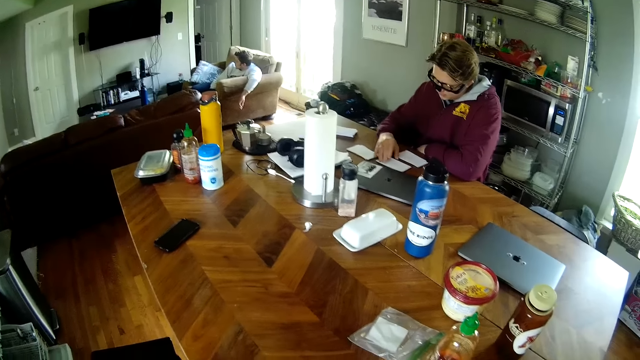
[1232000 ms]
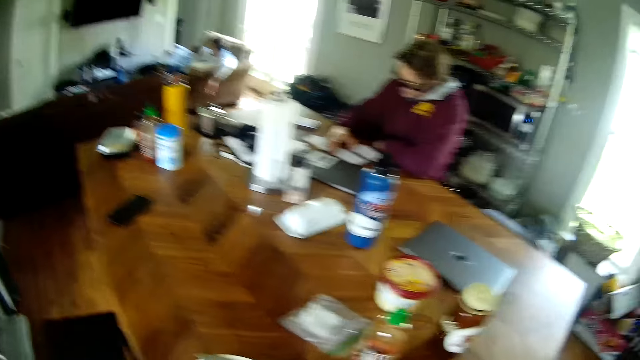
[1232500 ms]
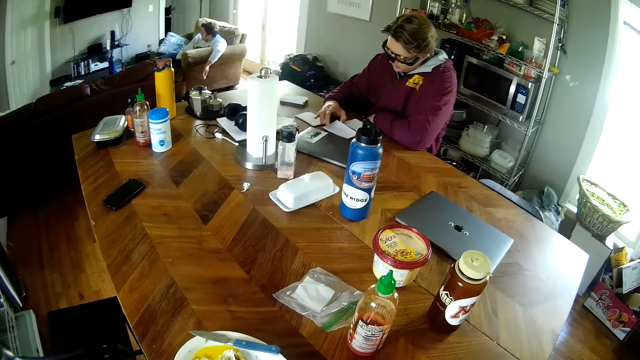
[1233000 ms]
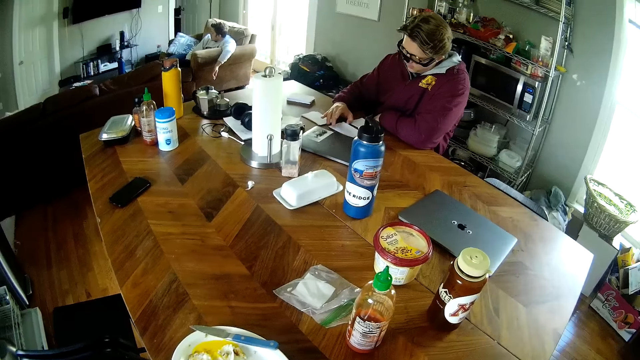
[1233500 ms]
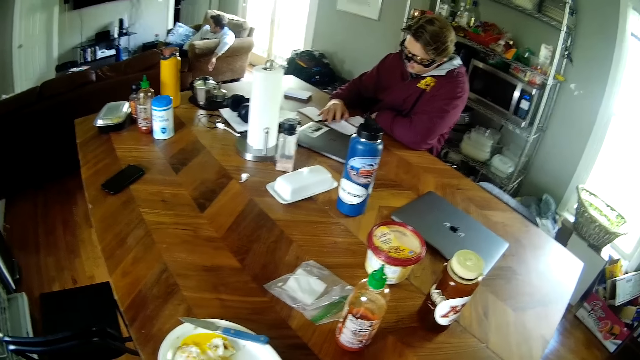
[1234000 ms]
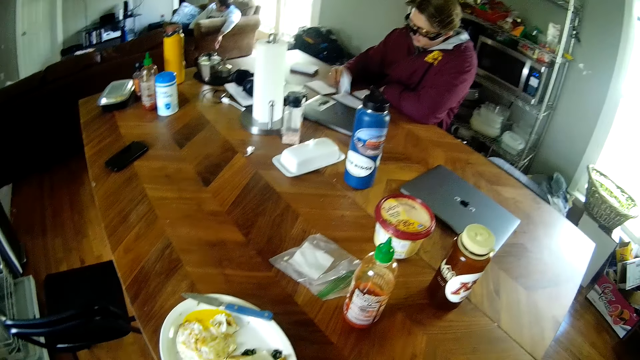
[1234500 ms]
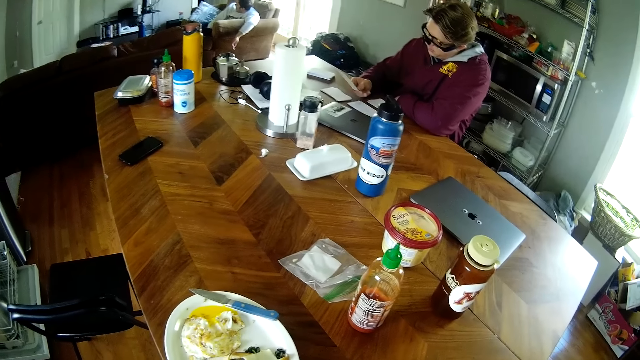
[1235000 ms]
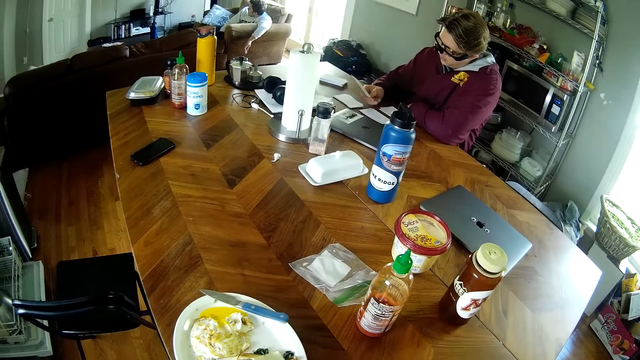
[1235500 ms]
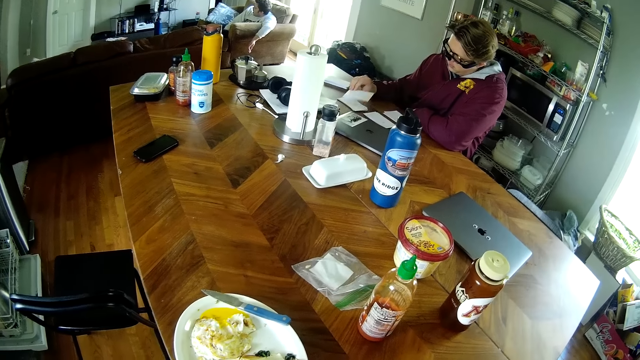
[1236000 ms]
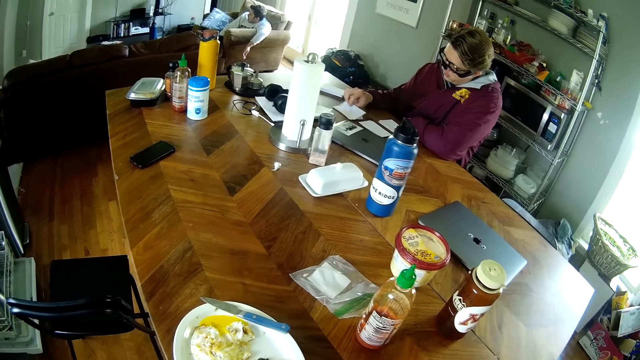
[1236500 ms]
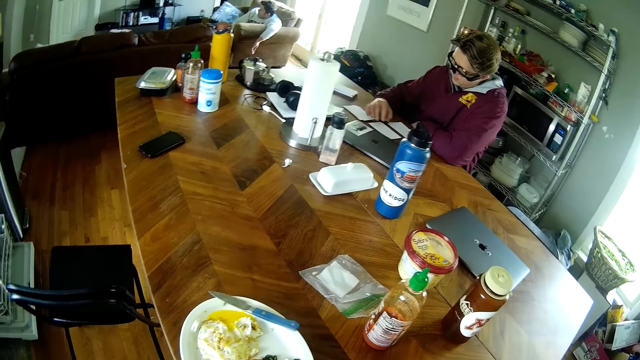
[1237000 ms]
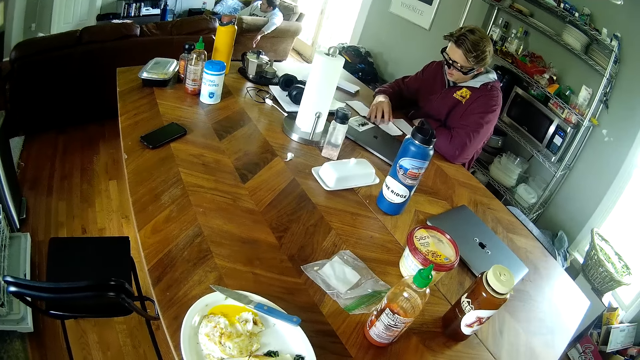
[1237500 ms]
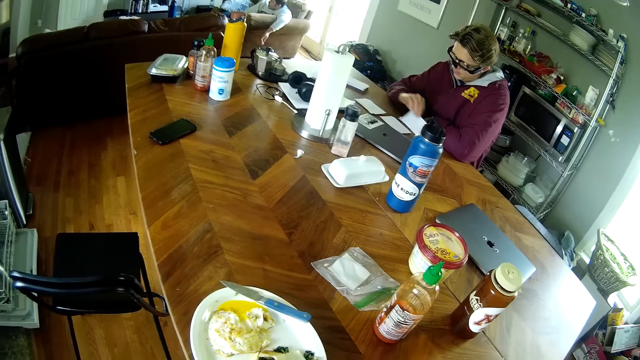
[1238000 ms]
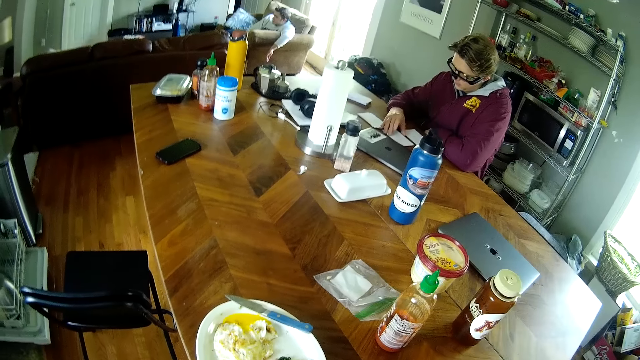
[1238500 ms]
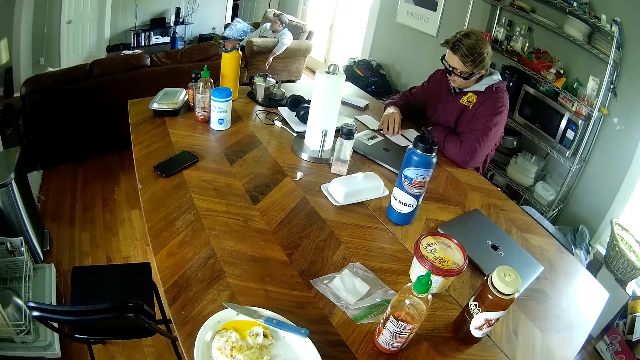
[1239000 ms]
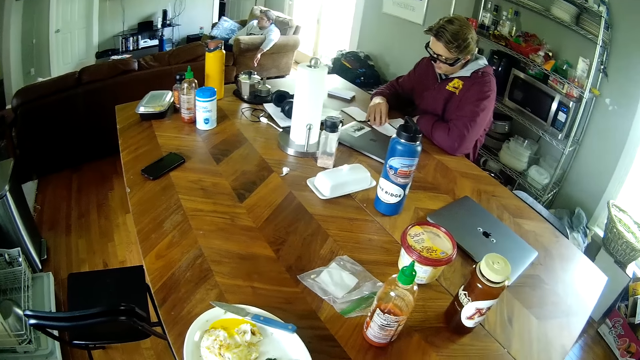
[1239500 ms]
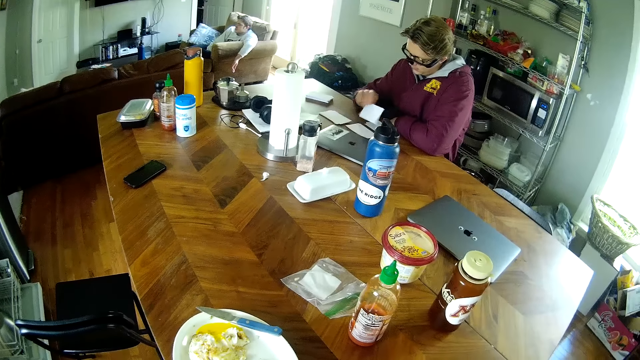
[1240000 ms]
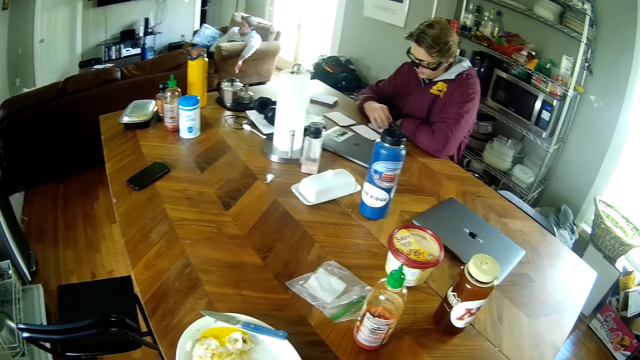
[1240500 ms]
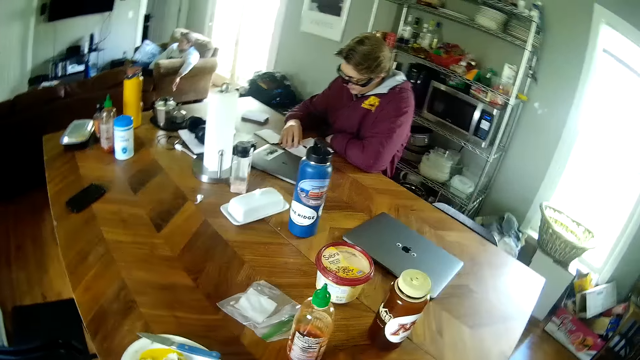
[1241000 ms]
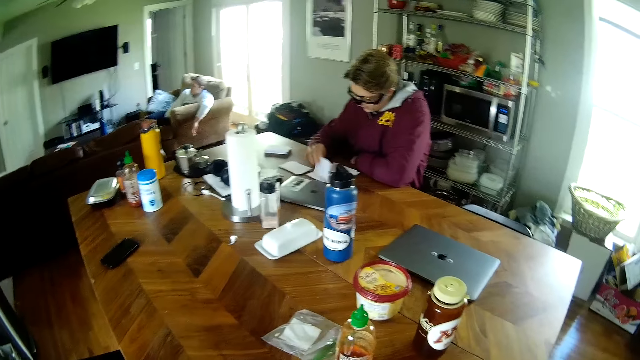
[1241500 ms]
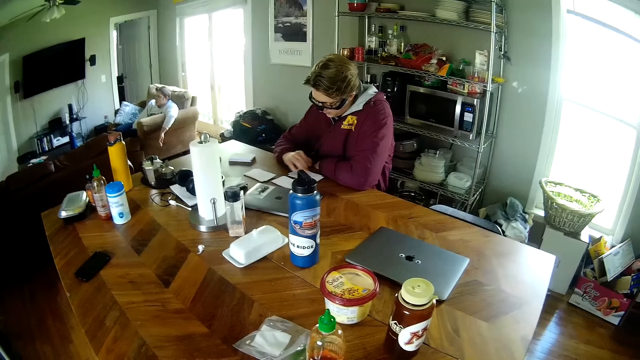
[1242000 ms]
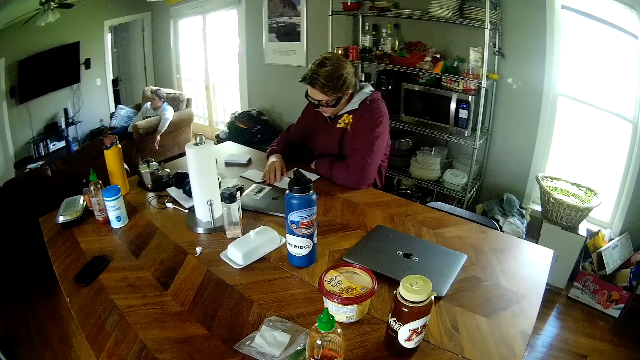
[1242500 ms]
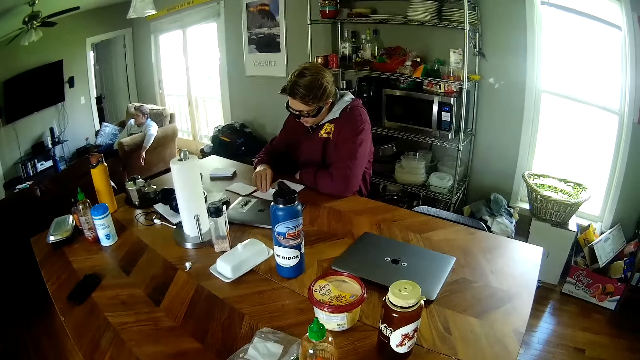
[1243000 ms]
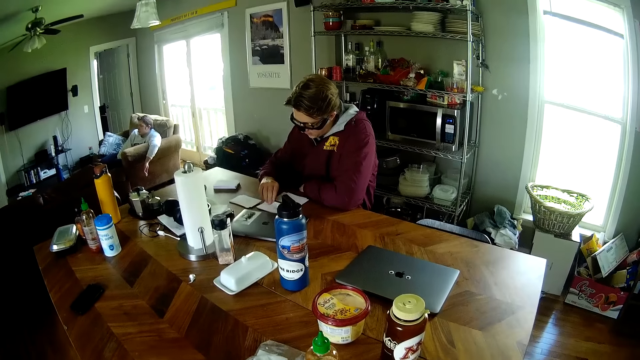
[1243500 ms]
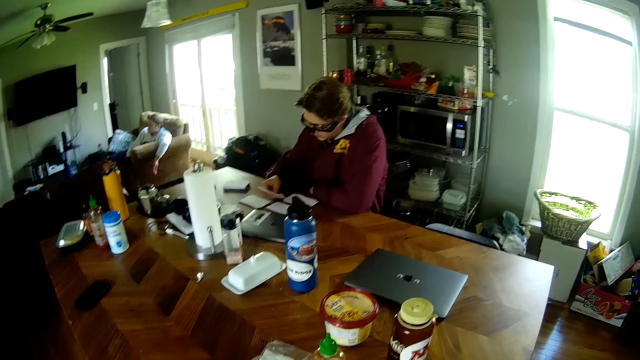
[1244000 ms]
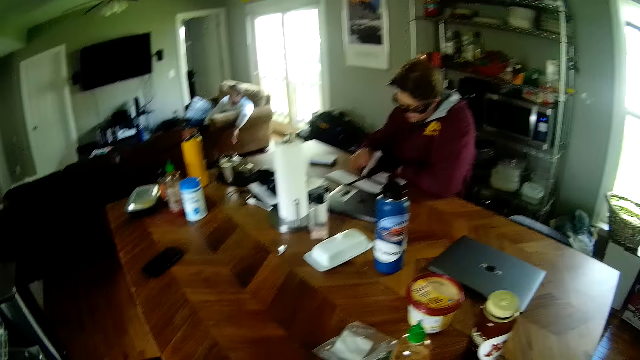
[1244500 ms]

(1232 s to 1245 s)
The camera wearer looks around. The man picks a card from the first deck of cards on the table with his right hand. The man drops the card on the third deck of cards on the table with his right hand. The man picks a card from the first deck of cards on the table with his right hand. The man drops the card on the second deck of cards on the table with his right hand. The man picks a card from the first deck of cards on the table with his right hand. The man drops the card on the second deck of cards on the table with his right hand. The man picks a card from the first deck of cards on the table with his right hand. The man drops the card on the second deck of cards on the table with his right hand. The man picks a card from the first deck of cards on the table with his right hand.

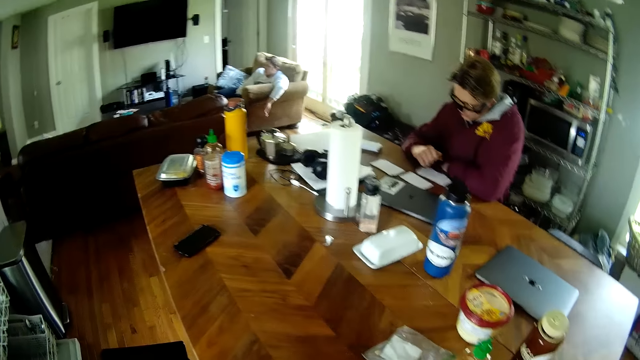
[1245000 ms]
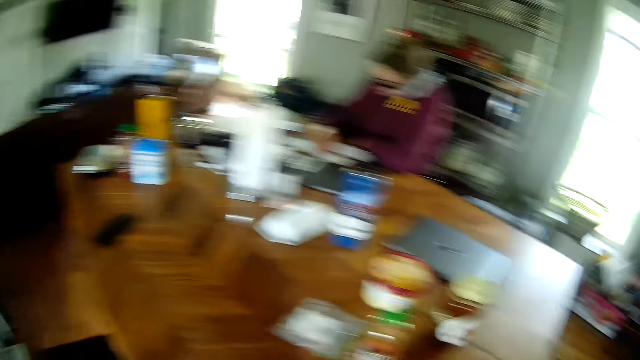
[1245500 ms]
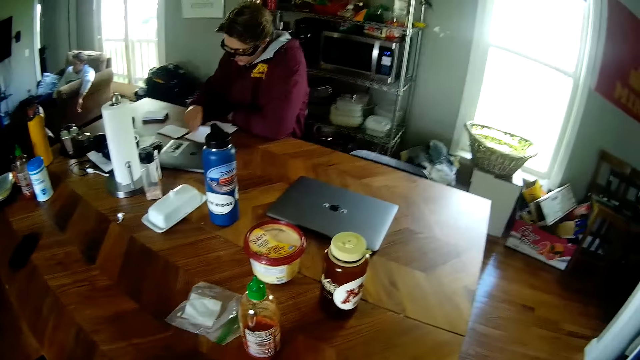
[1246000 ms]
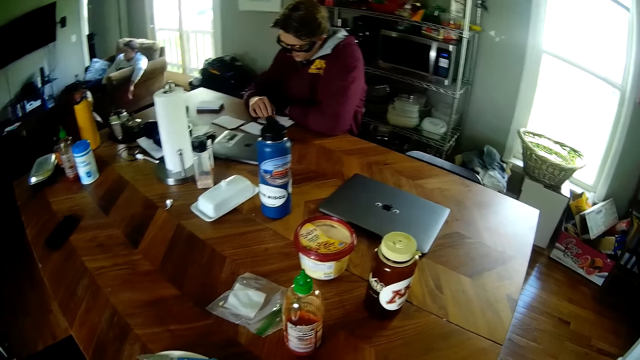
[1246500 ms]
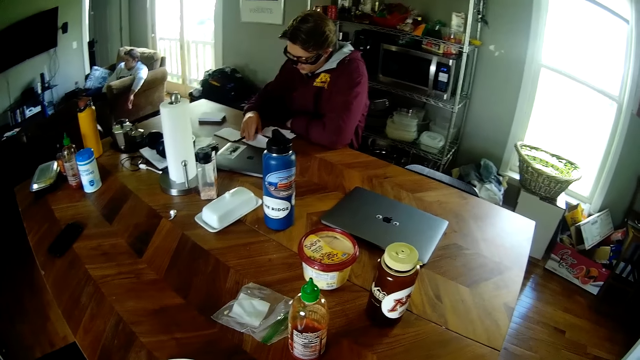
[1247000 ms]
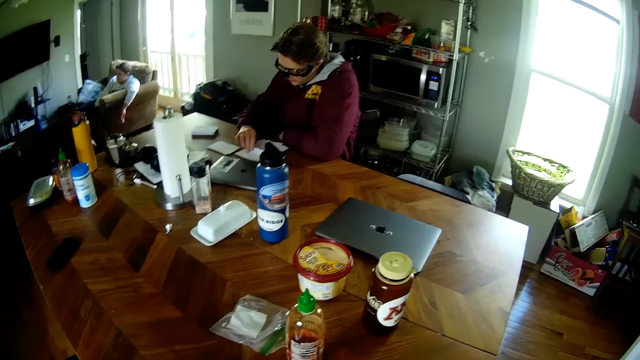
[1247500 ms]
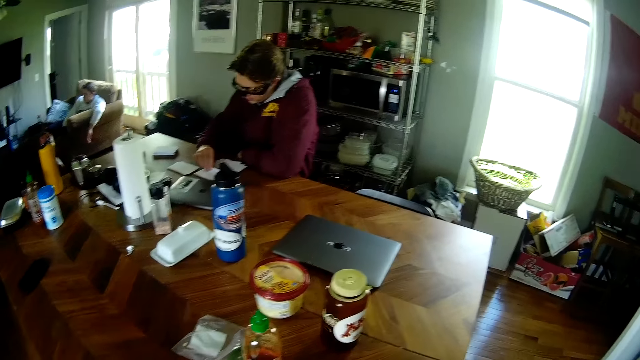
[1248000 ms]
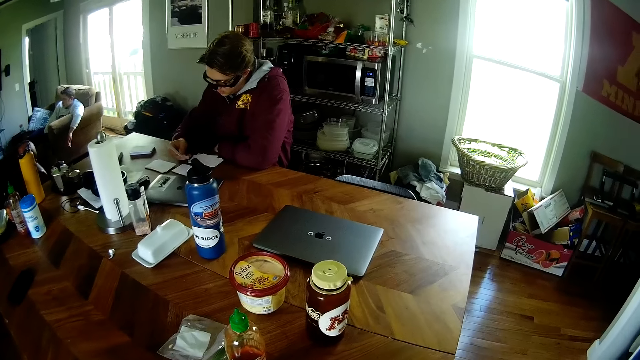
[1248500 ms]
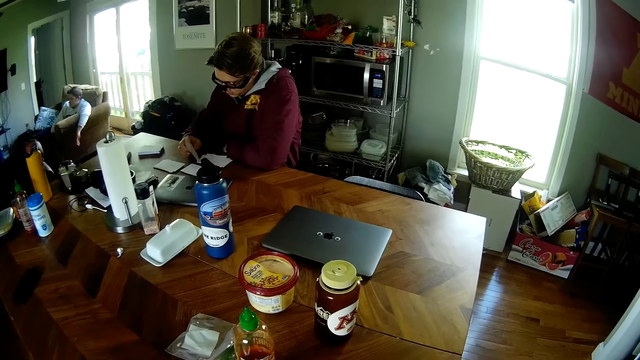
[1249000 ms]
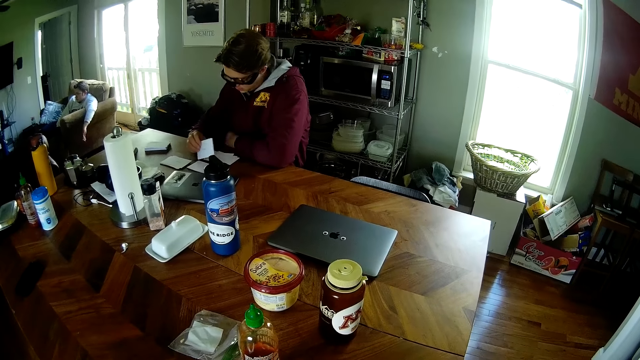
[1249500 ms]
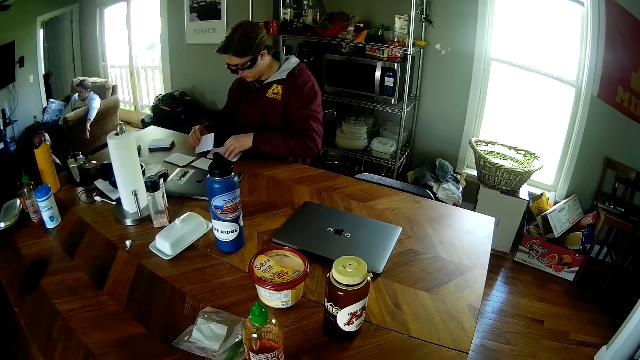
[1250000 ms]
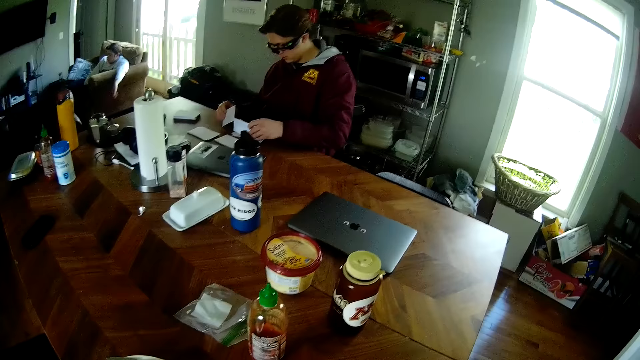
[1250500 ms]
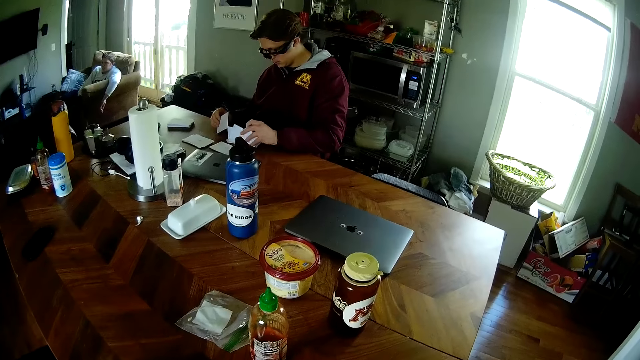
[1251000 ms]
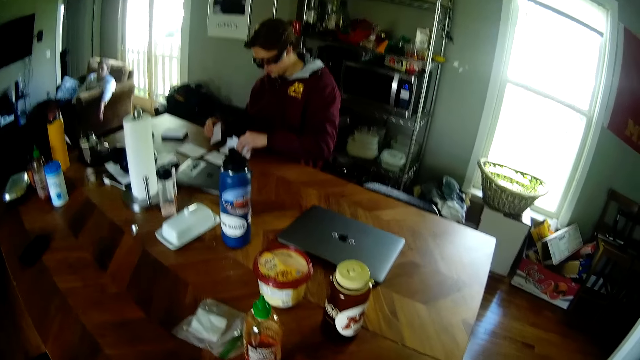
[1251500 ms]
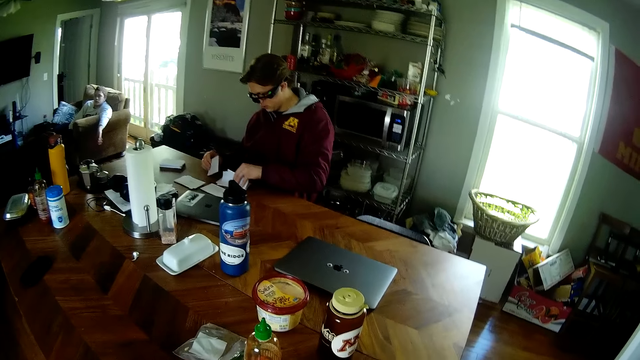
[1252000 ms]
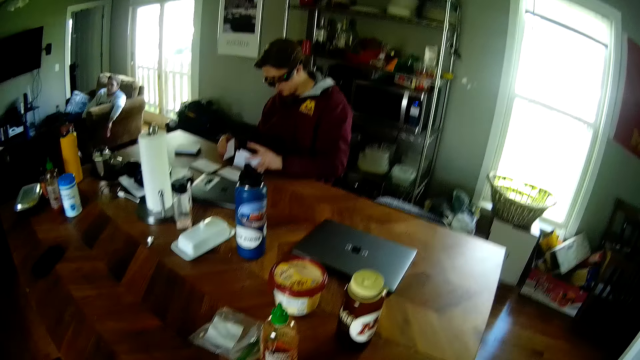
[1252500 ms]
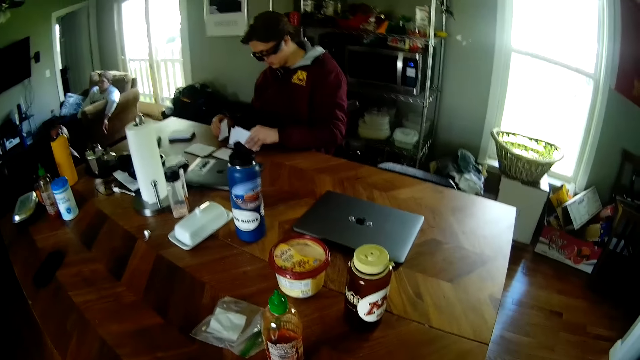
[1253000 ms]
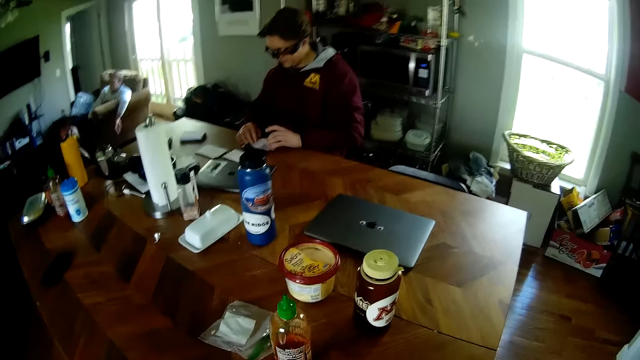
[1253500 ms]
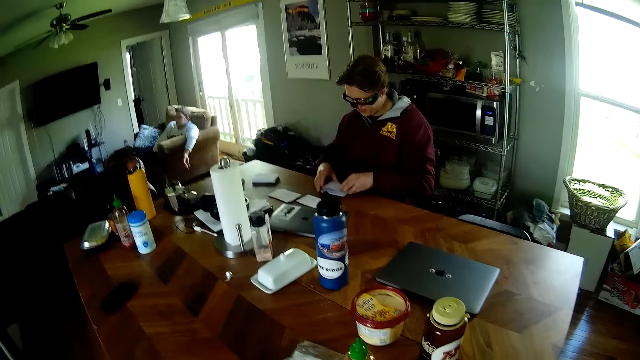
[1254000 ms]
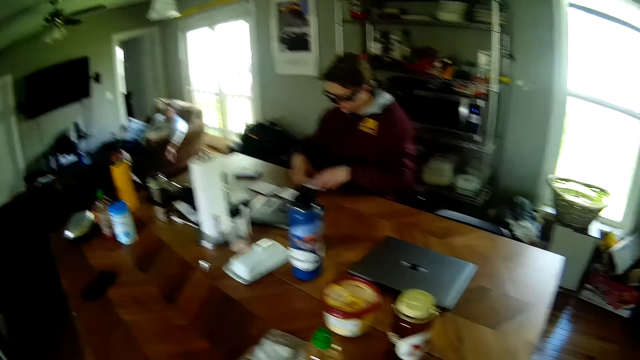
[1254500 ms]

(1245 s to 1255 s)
The man drops the card on the second deck of cards on the table with his right hand. The man picks a card from the first deck of cards on the table with his right hand. The man drops the card on the second deck of cards on the table with his right hand. The man picks a card from the first deck of cards on the table with his right hand. The man shuffles through some cards from the second deck of cards on the table with his left hand. The man drops the card in his right hand on the second deck of cards on the table. The man arranges the second deck of cards on the table with both hands.
